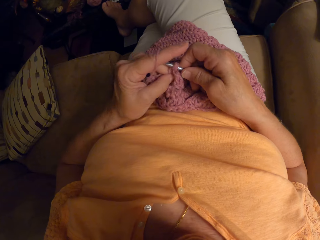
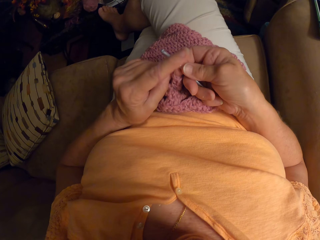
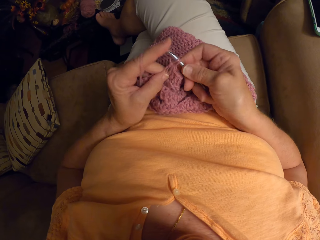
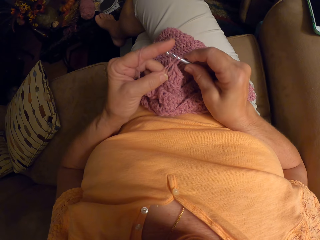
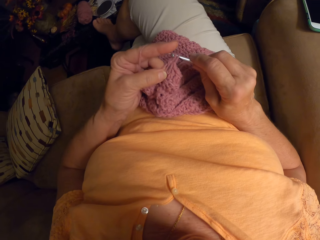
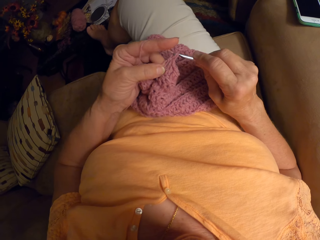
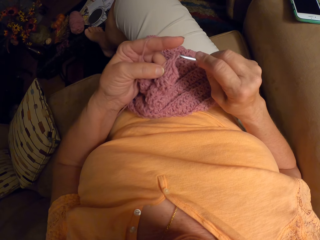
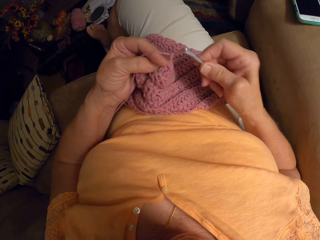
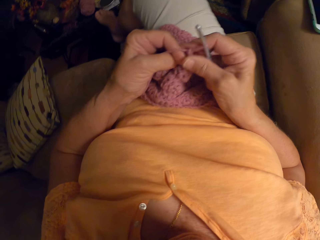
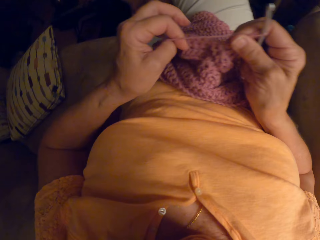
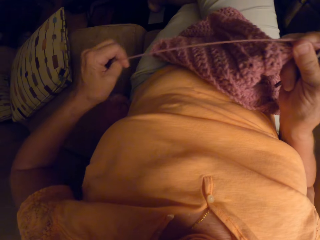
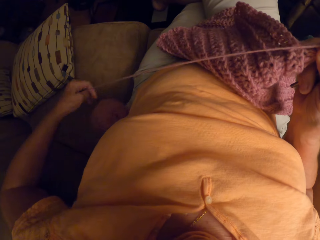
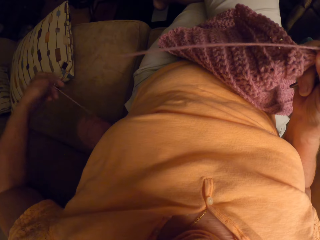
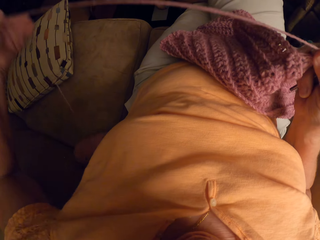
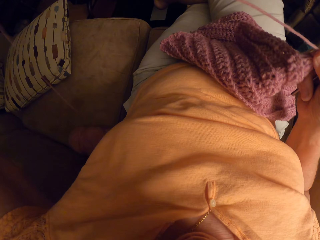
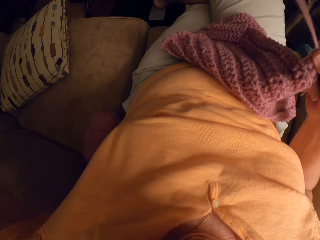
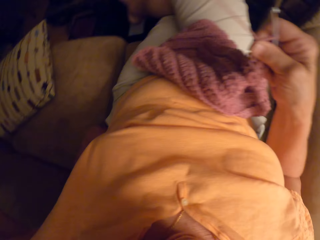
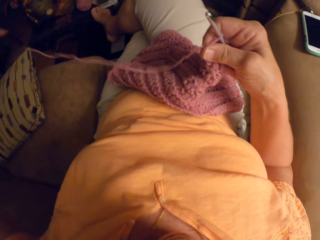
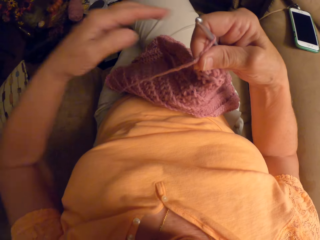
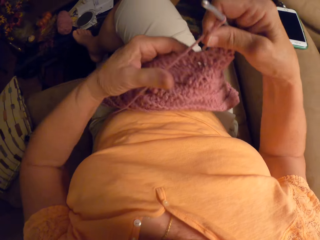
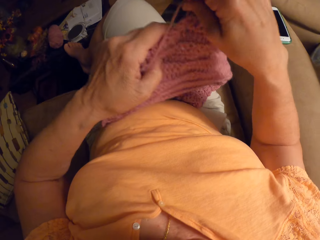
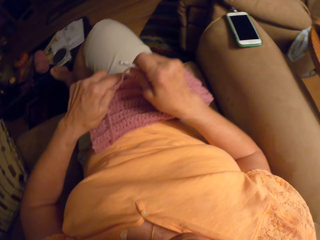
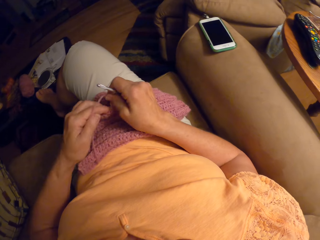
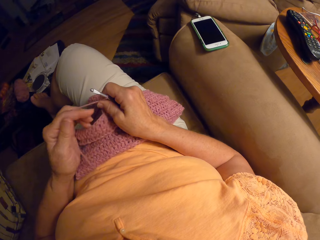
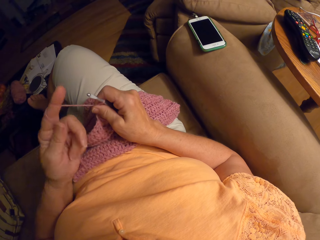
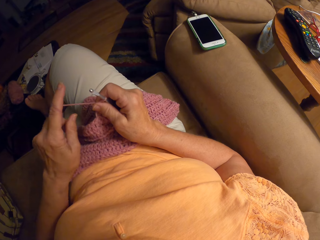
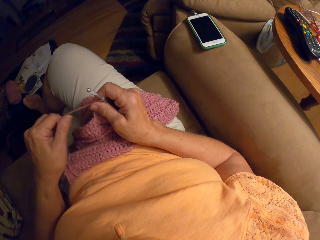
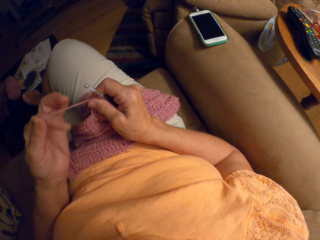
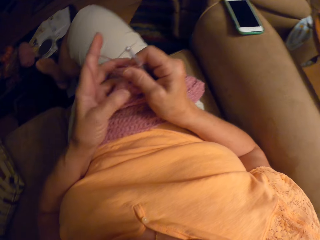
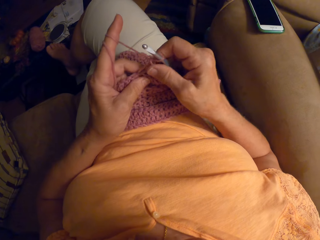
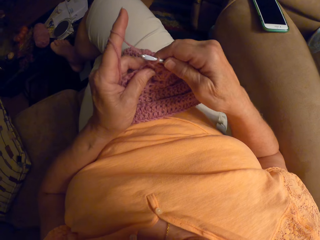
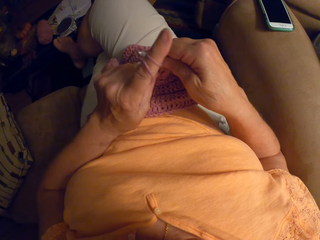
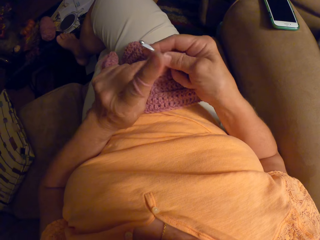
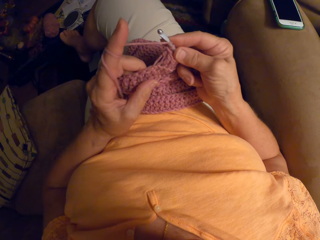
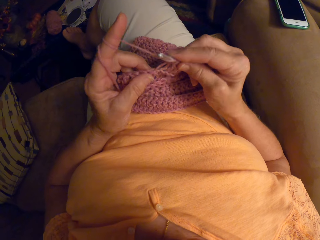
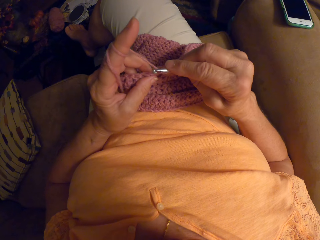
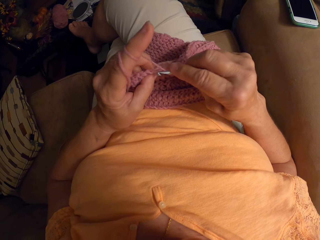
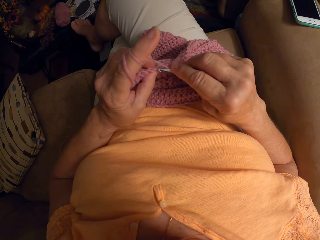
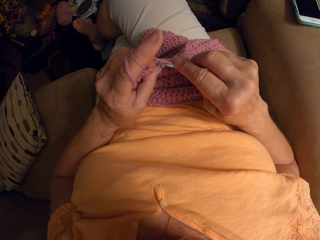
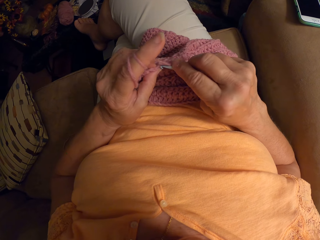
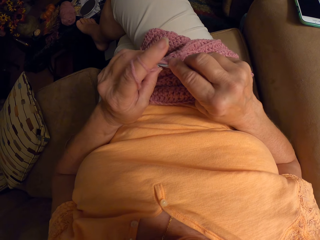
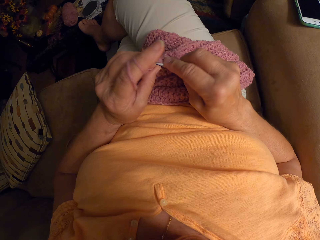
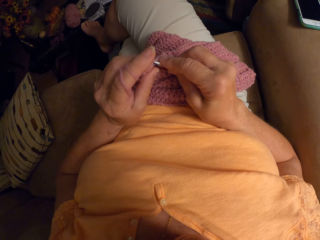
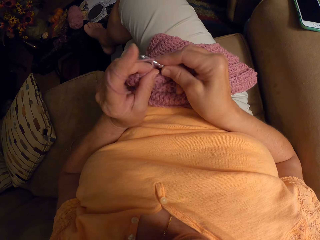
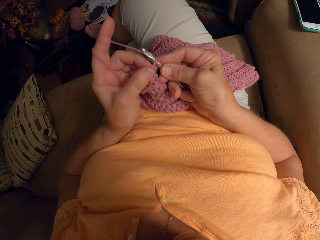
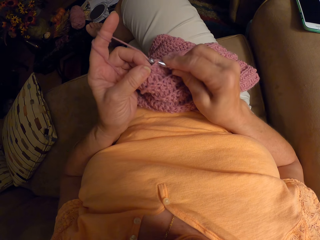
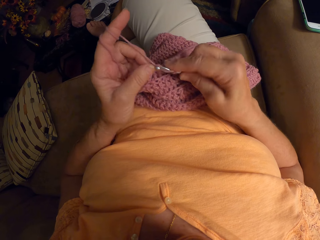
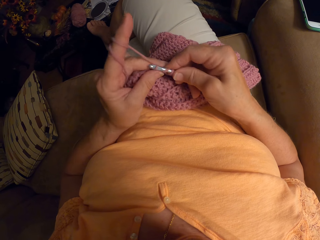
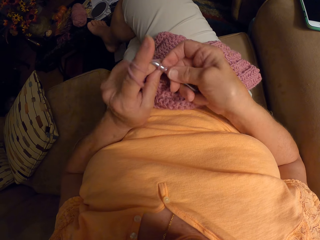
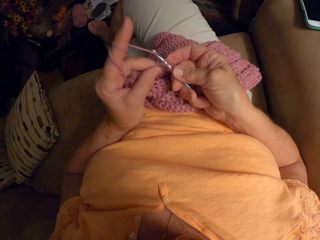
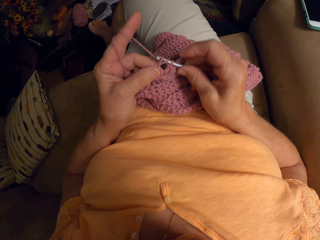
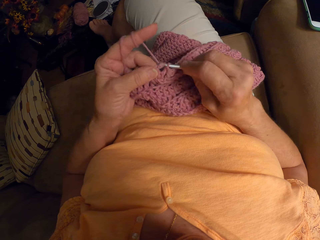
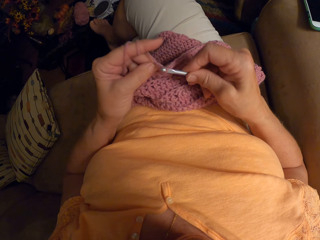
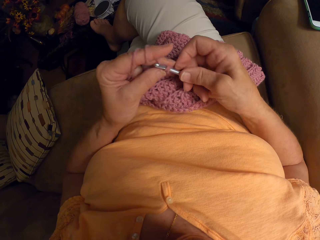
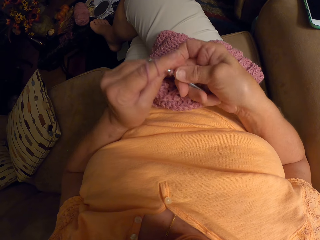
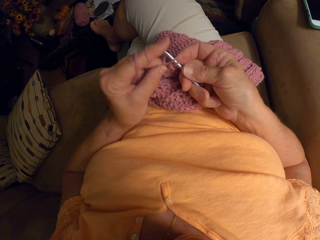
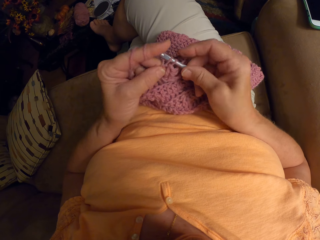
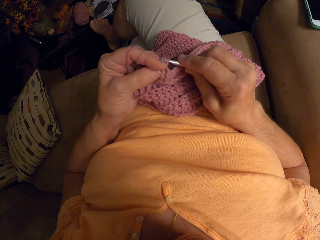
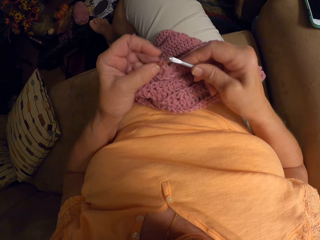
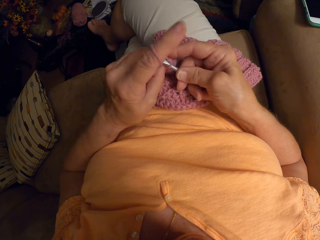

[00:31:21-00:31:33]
The camera wearer pulls the knitting thread with her hand. She loosens the yarn on the chair. She holds the garment with her hands. She adjusts the unfinished crochet pattern on her lap. She rolls the knitting thread on her index finger. She crochets the unfinished crochet pattern with the crochet hook and the yarn.

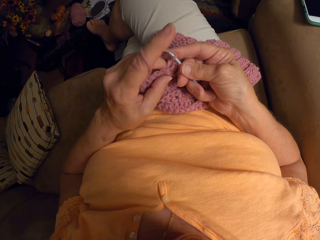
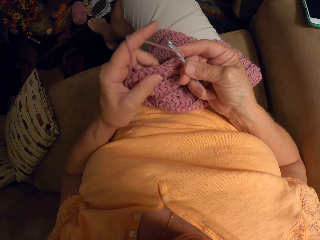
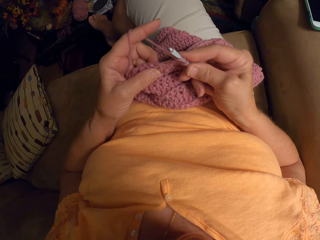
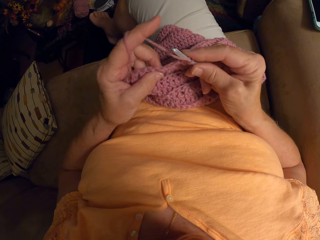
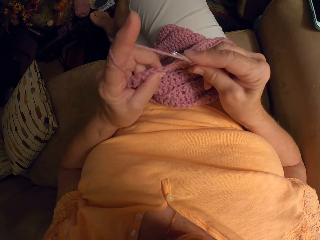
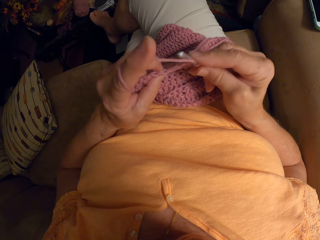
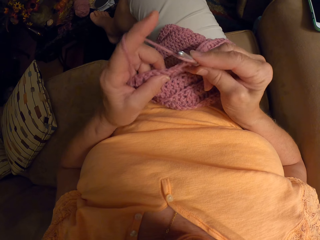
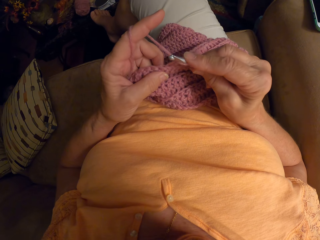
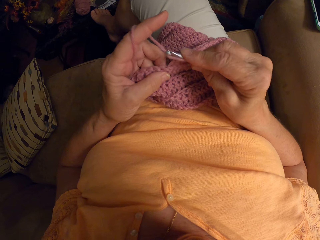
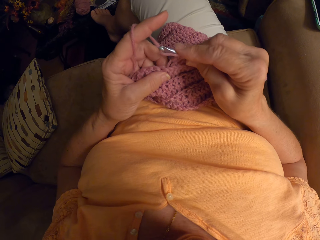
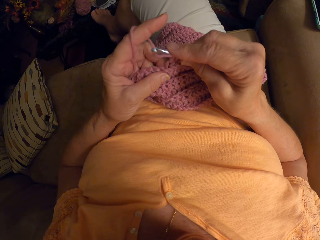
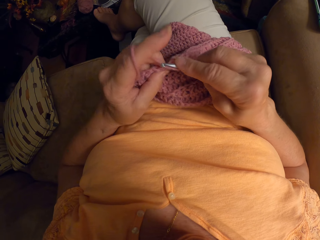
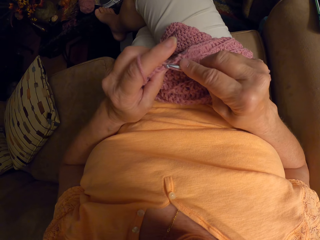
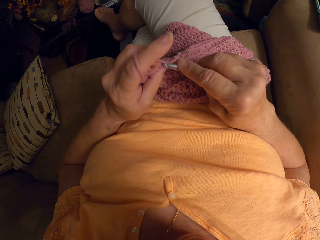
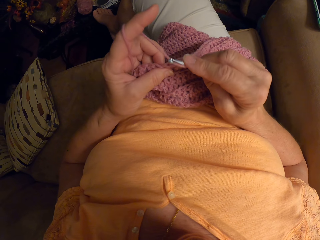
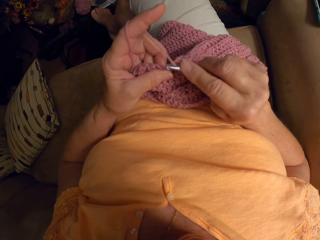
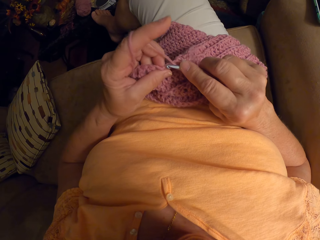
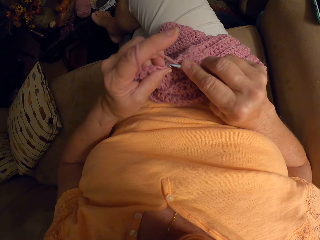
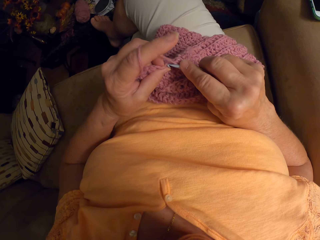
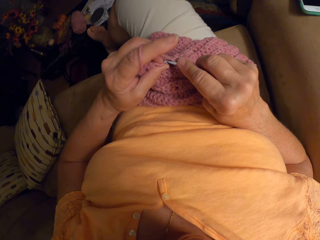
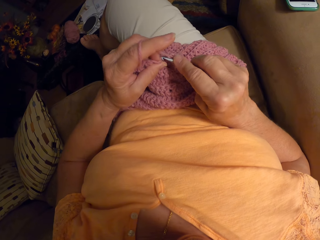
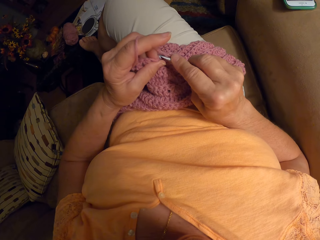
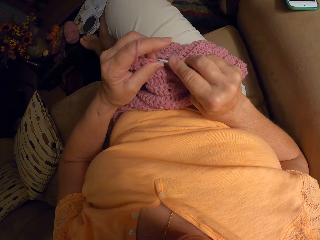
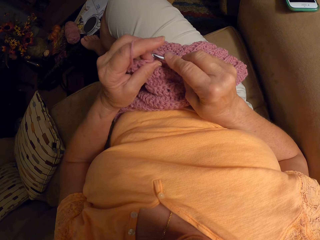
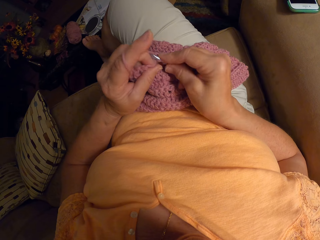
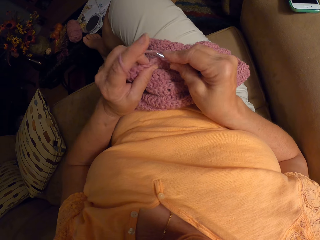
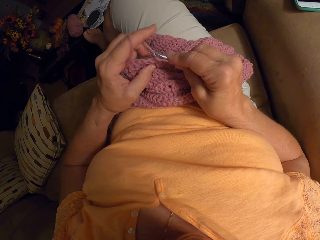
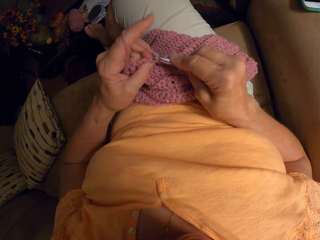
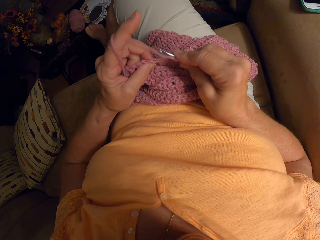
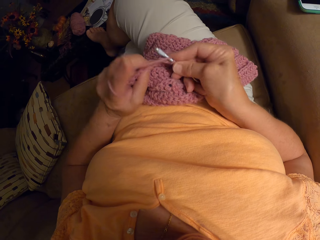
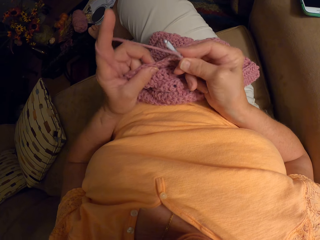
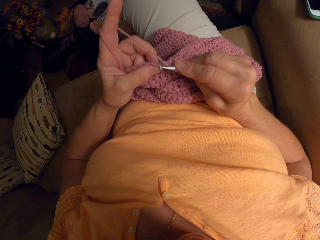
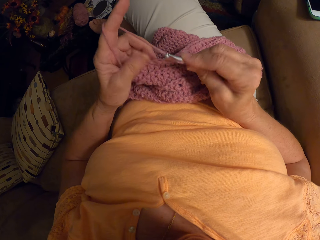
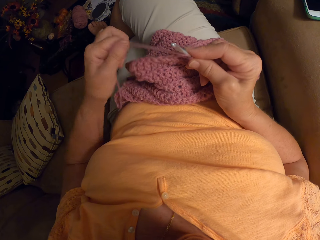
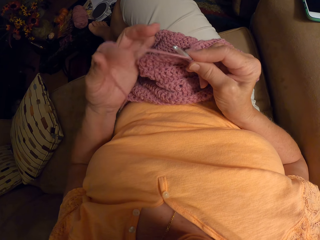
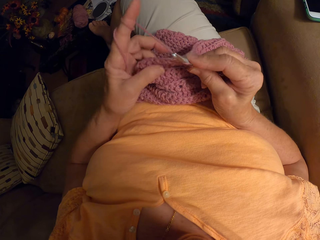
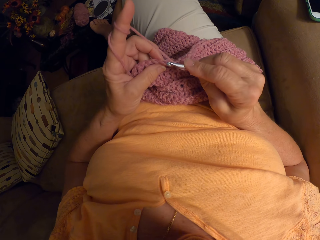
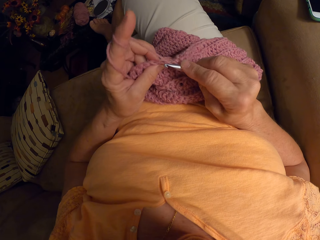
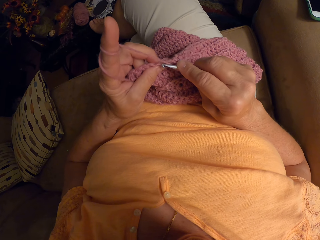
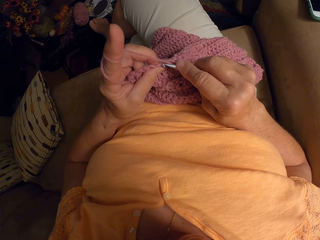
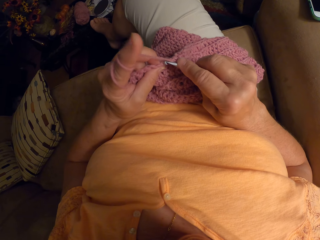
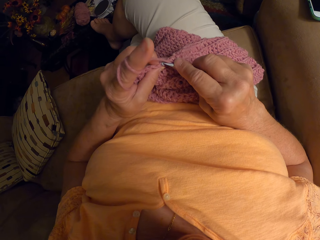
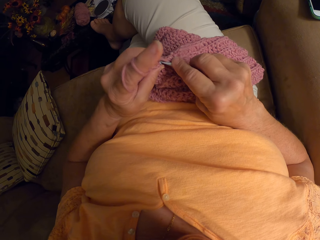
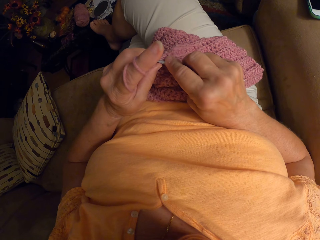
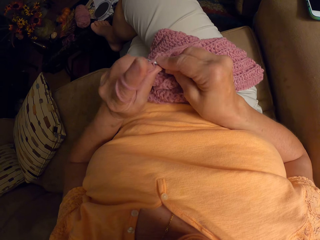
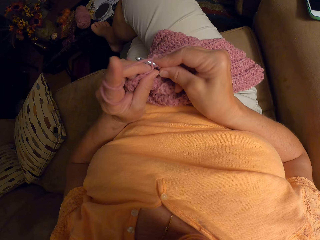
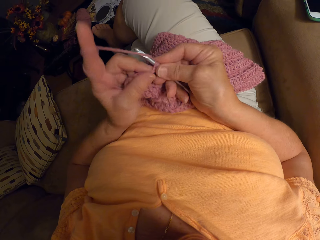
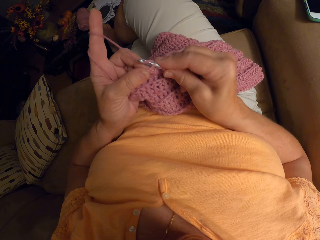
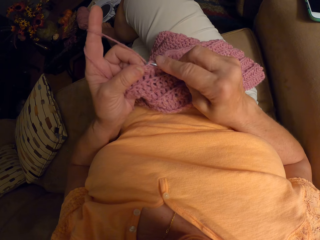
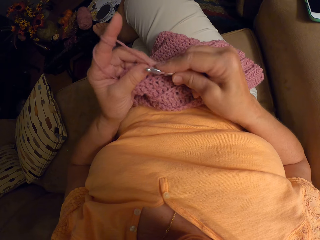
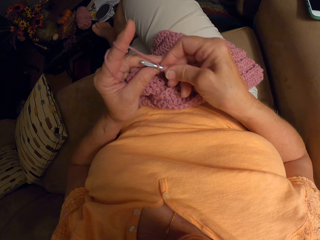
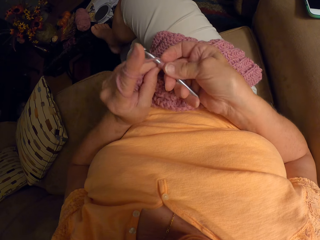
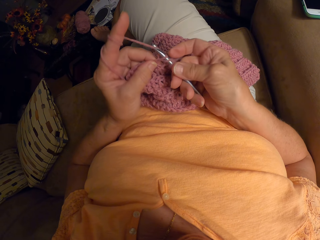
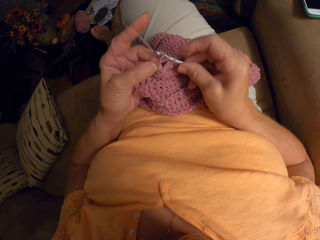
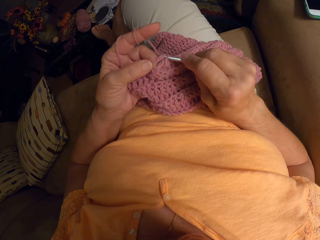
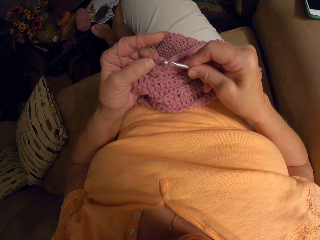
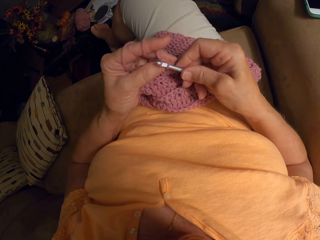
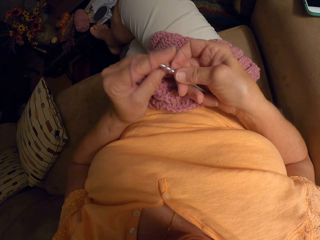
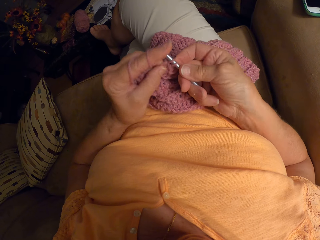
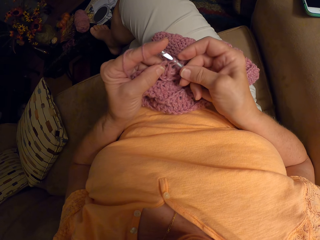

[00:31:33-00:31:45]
The camera wearer rolls the knitting thread or yarn on her index finger. She crochets the unfinished crochet pattern with the crochet hook and the yarn.
